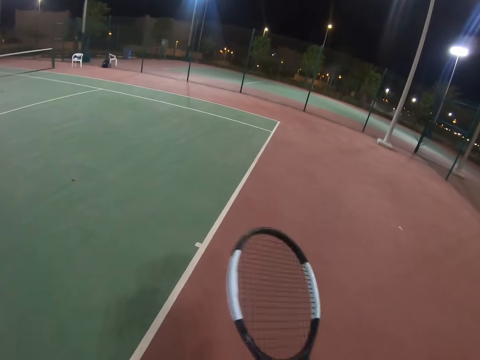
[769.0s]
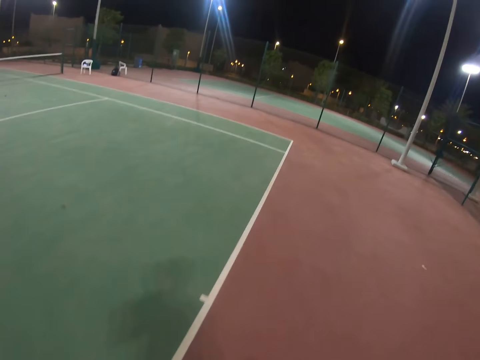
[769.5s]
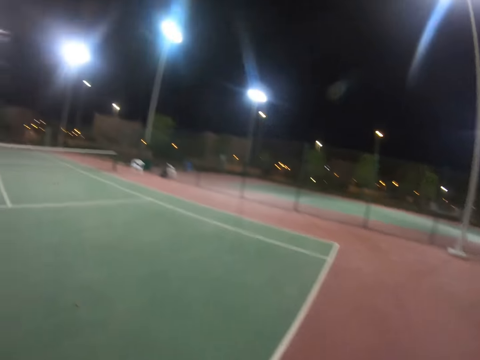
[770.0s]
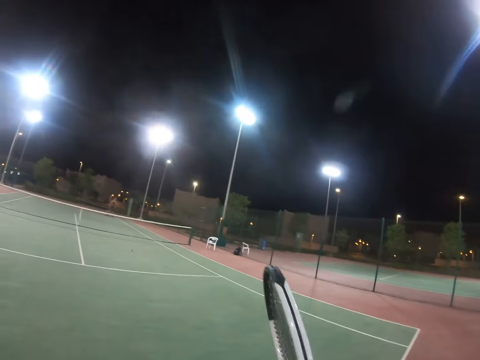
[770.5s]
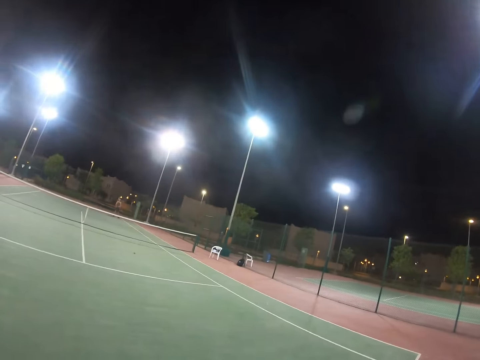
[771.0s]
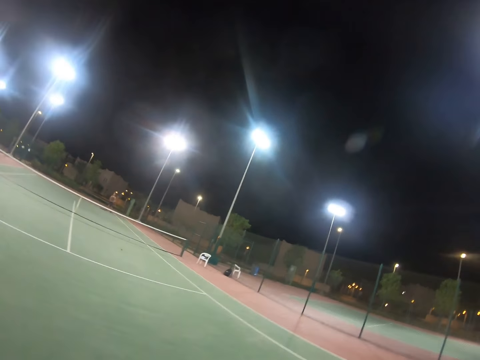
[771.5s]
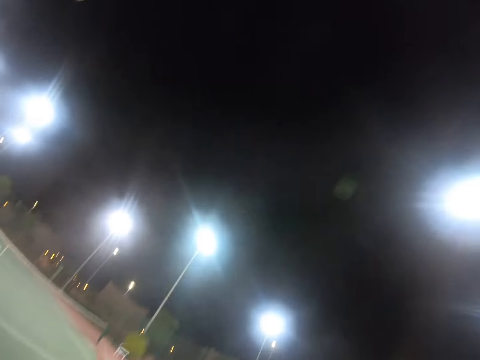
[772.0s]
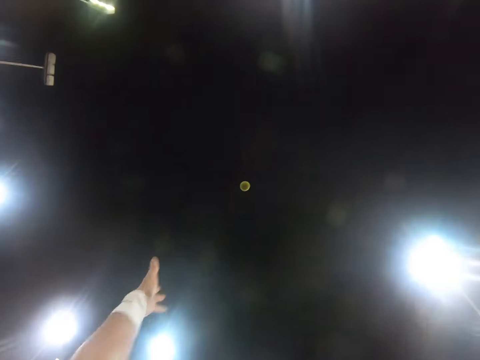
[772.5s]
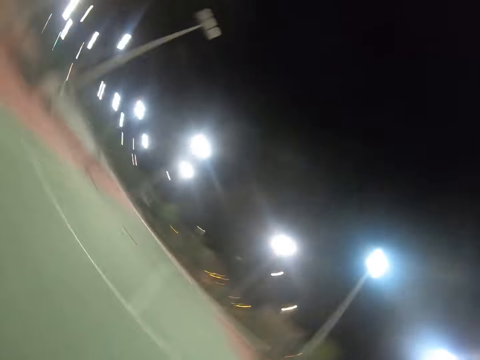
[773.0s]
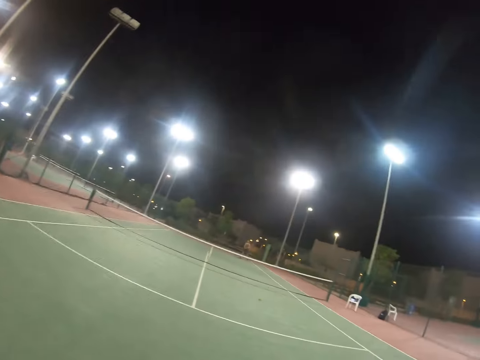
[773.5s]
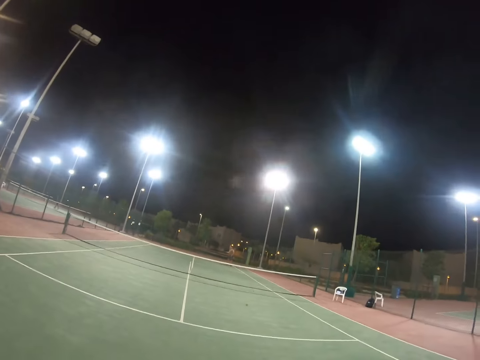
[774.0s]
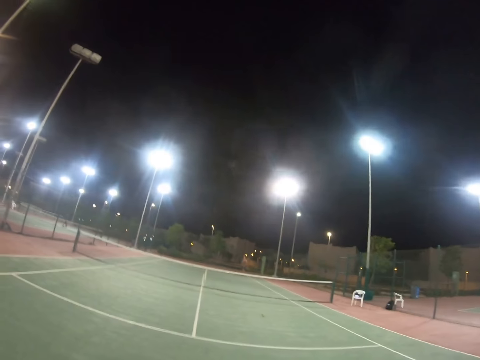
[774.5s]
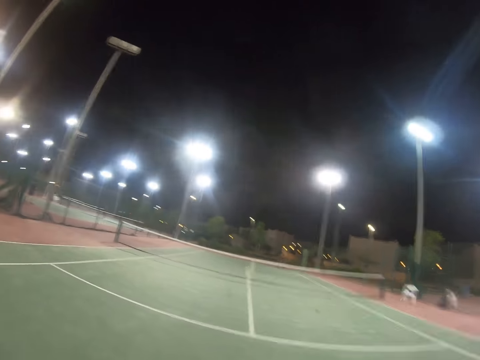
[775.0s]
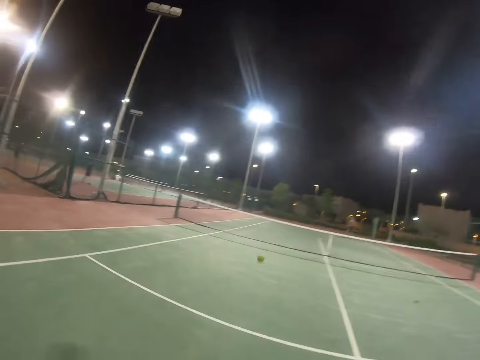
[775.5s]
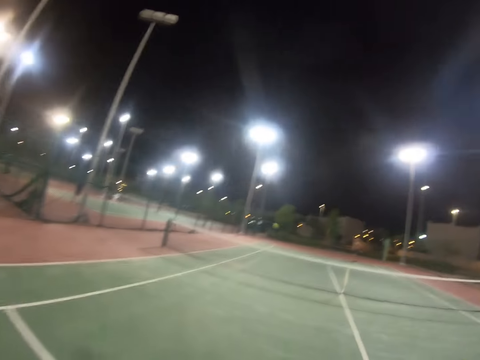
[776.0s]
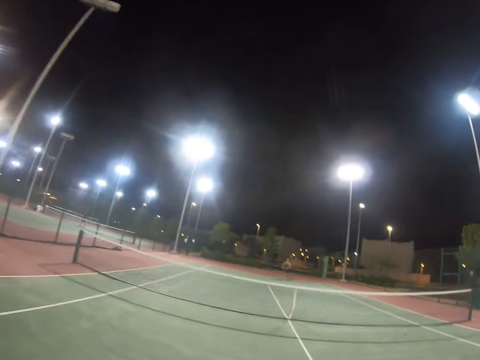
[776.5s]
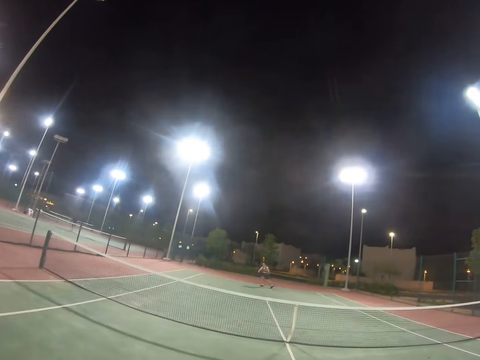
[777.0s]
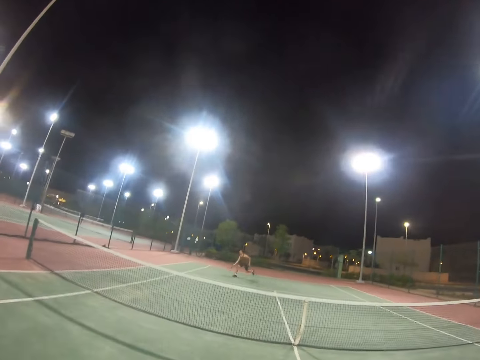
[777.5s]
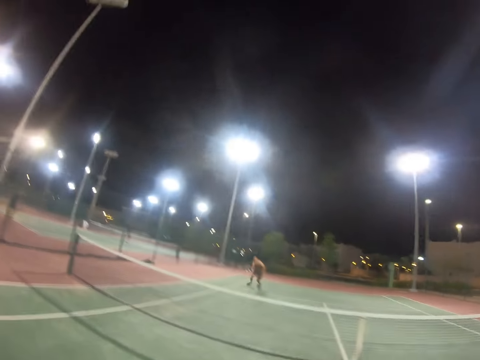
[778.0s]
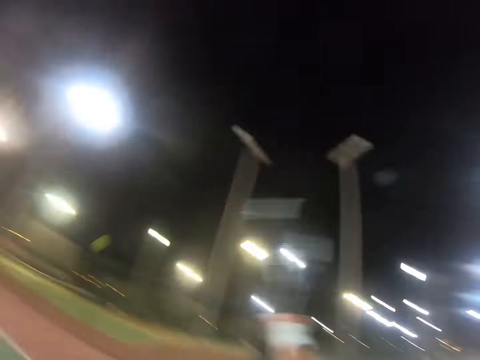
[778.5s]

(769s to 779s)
A person is catching the ball with his hands.

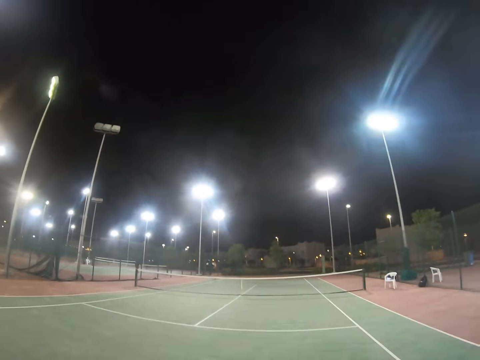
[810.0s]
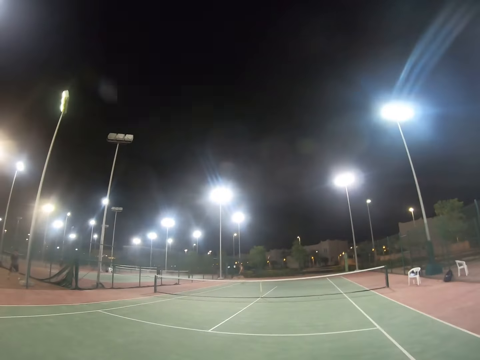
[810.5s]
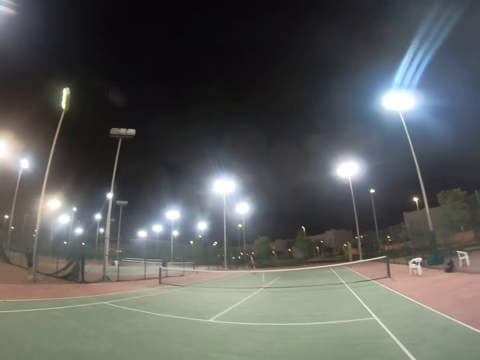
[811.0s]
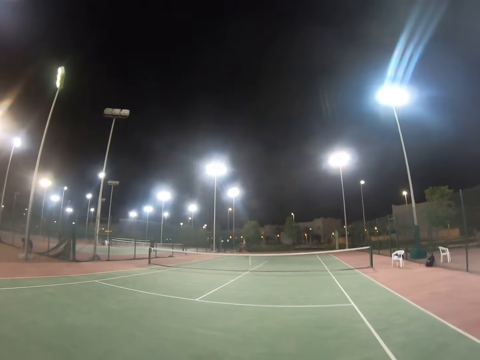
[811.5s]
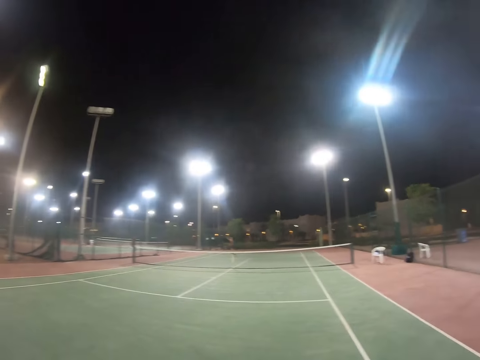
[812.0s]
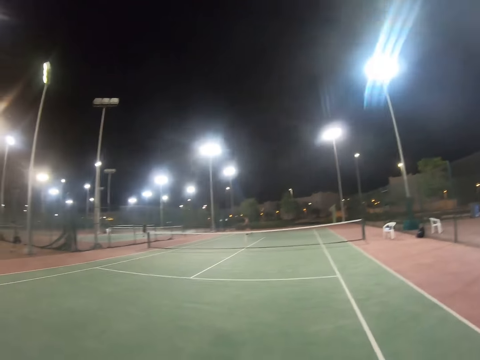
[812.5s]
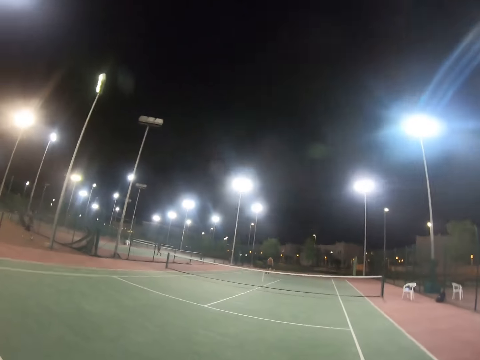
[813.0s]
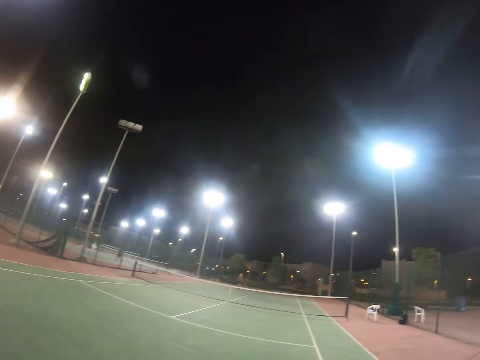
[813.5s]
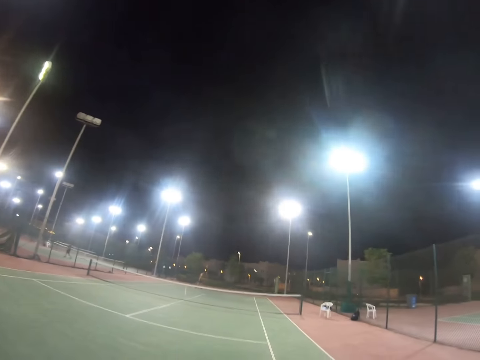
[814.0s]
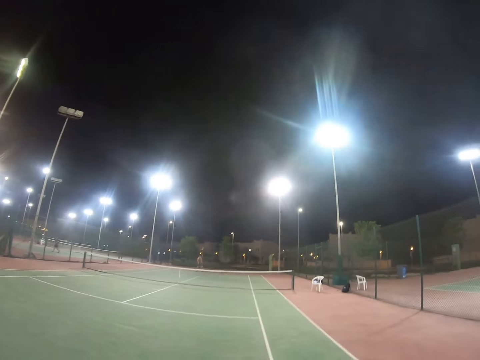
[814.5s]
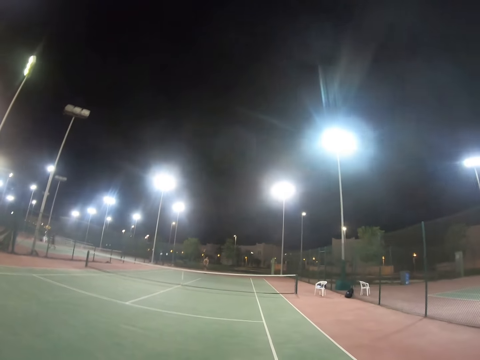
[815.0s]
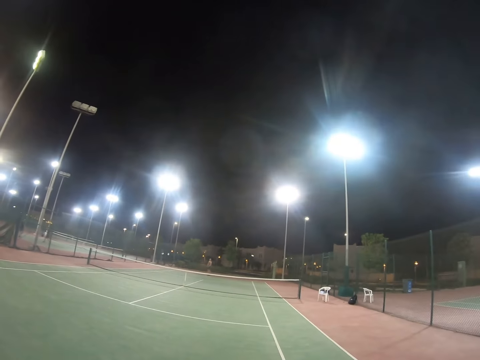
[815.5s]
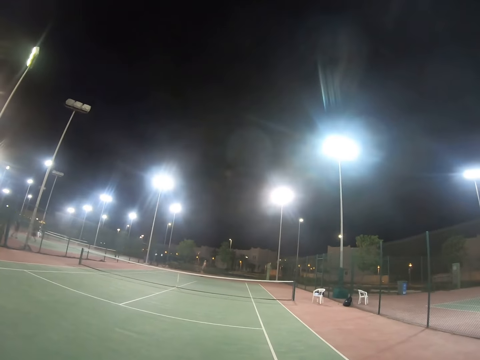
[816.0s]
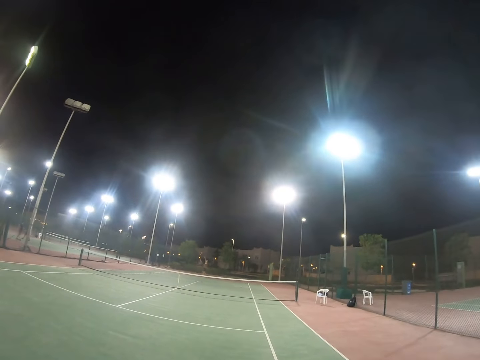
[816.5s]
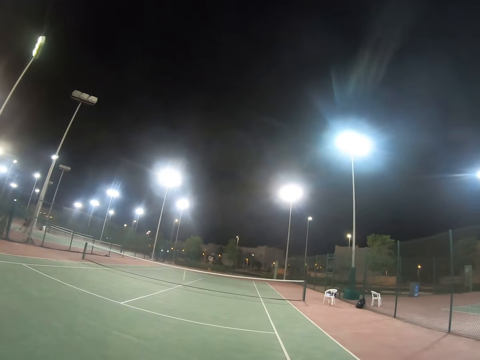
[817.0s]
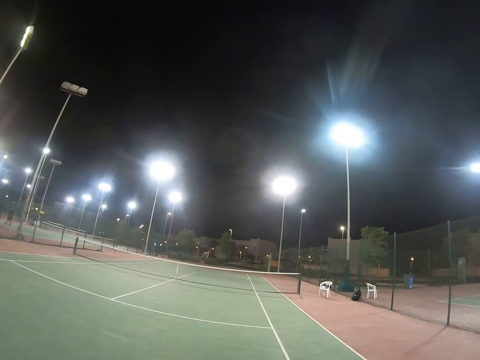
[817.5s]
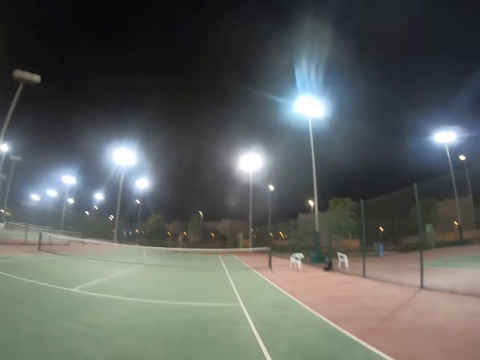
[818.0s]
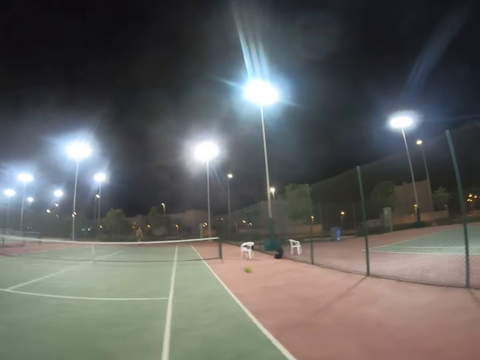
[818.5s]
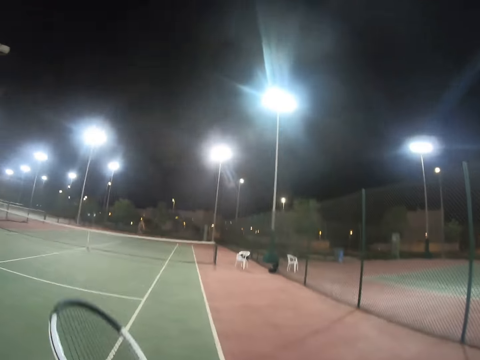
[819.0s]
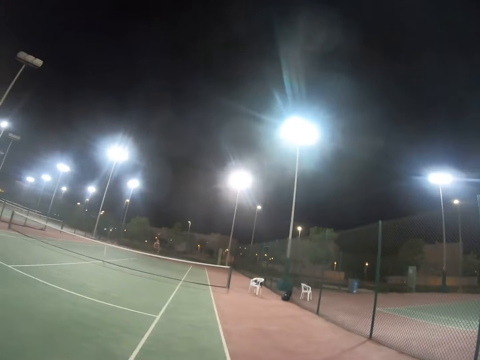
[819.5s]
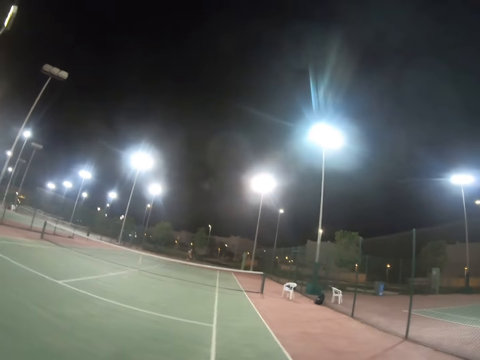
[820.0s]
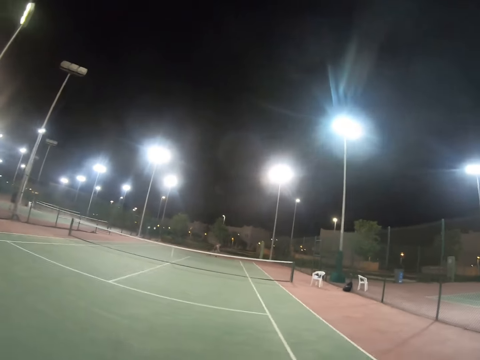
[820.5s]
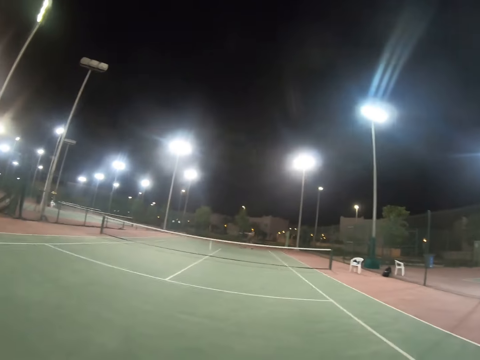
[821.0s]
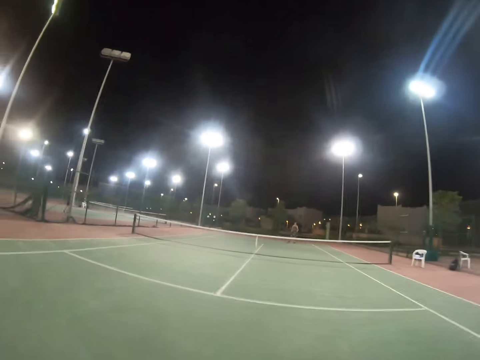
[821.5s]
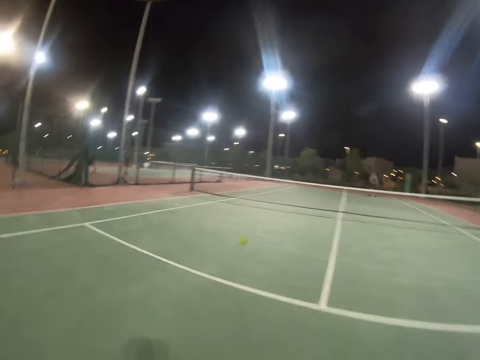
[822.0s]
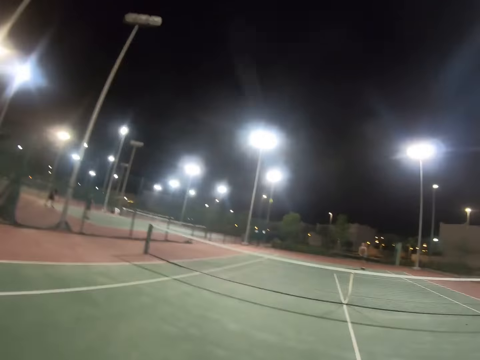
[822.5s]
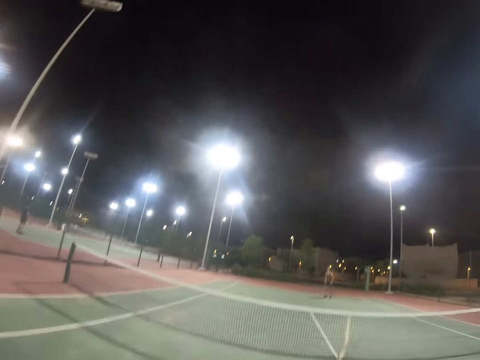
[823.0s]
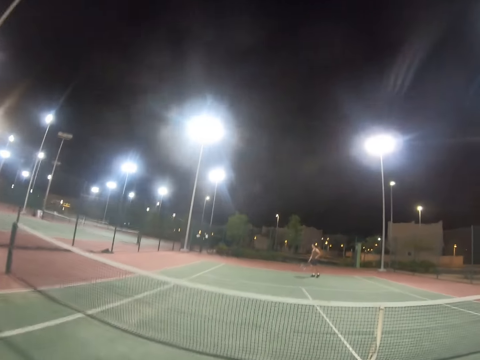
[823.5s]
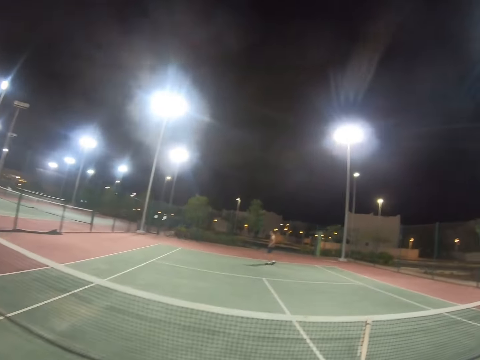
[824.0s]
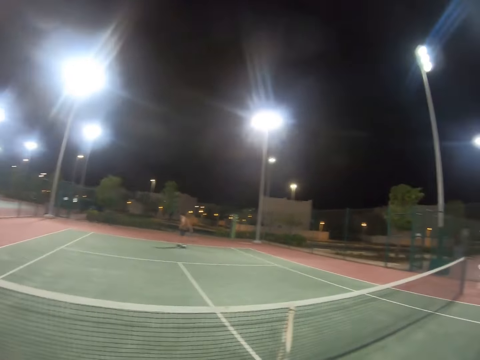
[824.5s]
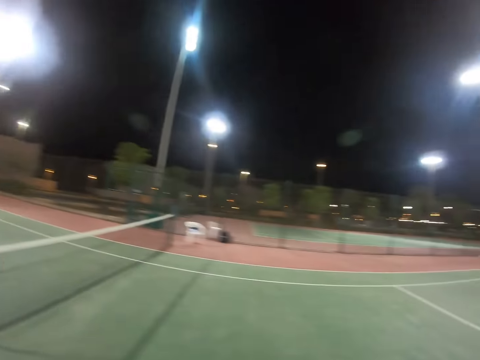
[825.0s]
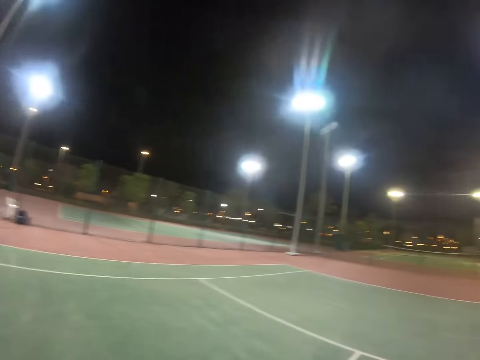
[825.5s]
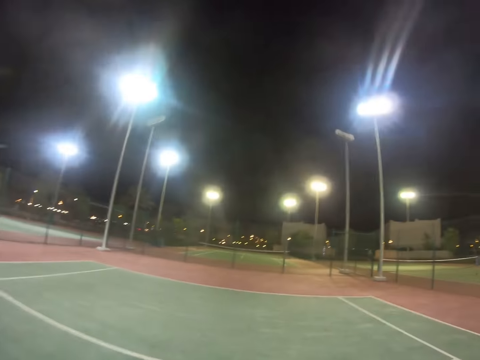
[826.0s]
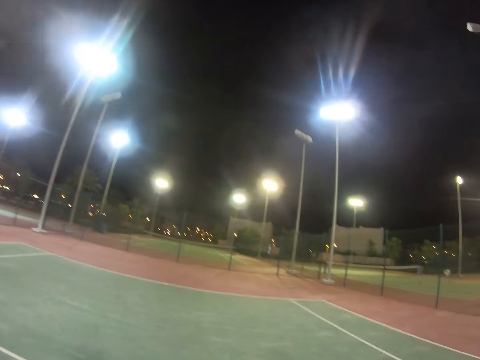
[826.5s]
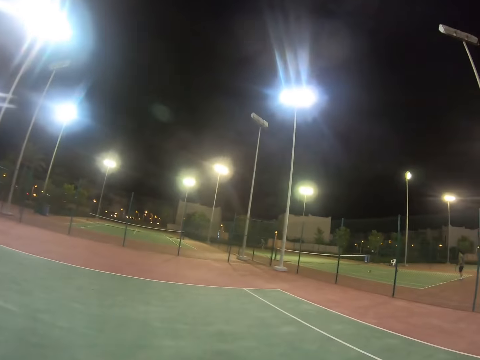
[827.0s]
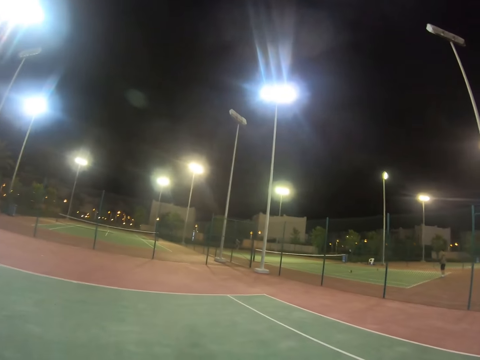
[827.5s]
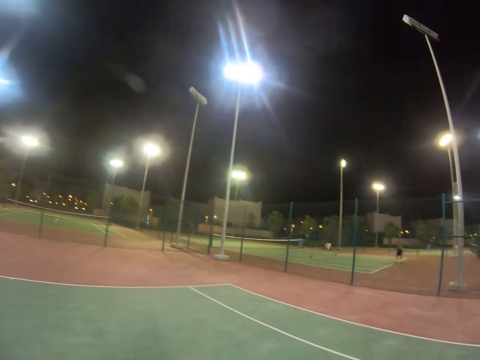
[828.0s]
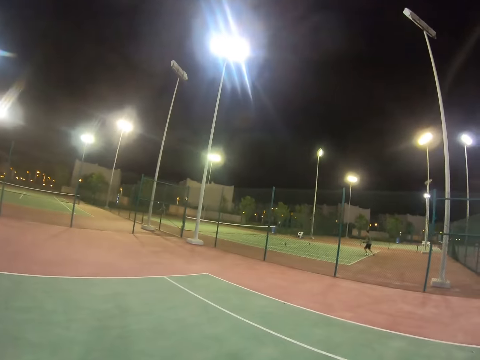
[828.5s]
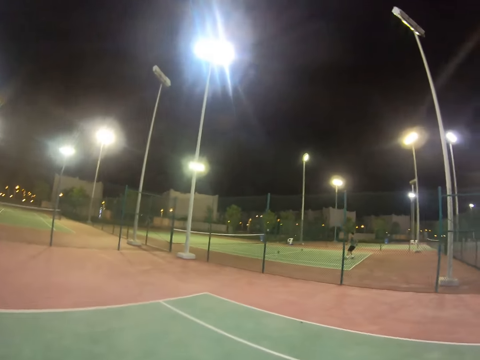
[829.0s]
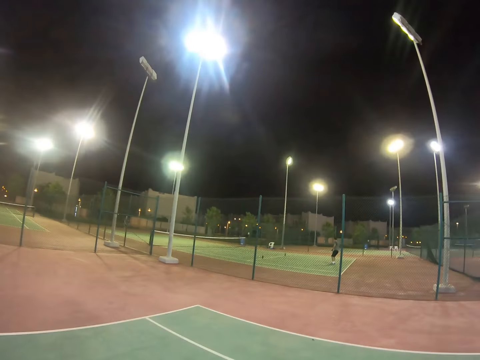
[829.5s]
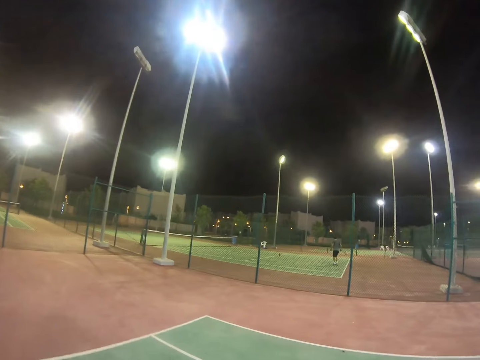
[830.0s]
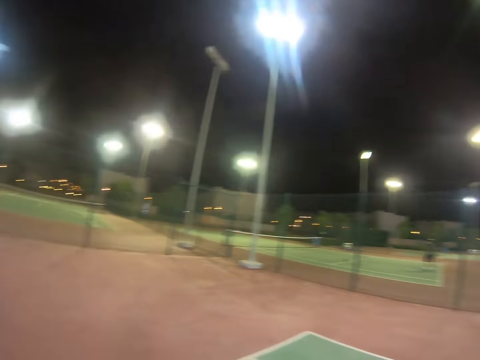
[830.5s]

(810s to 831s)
A person is bending, picking something. The camera wearer looks around the tennis court.
